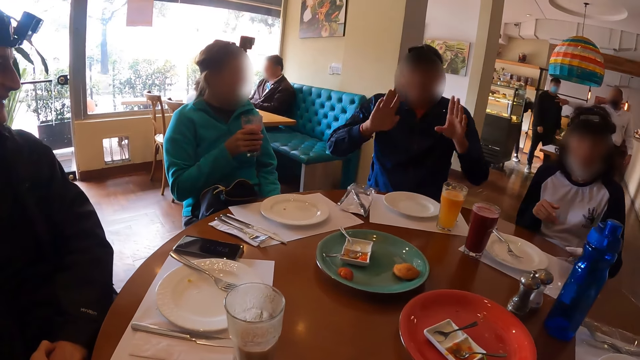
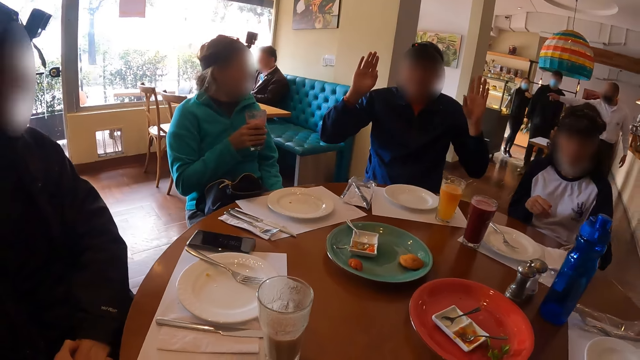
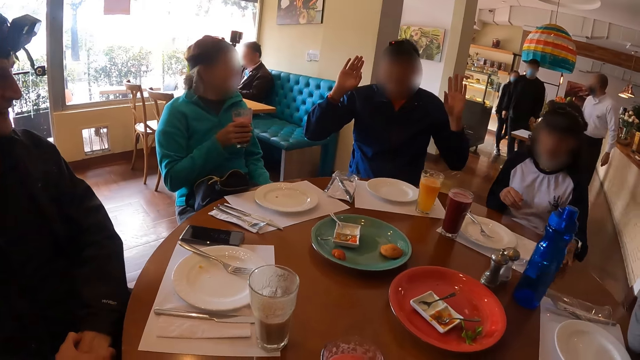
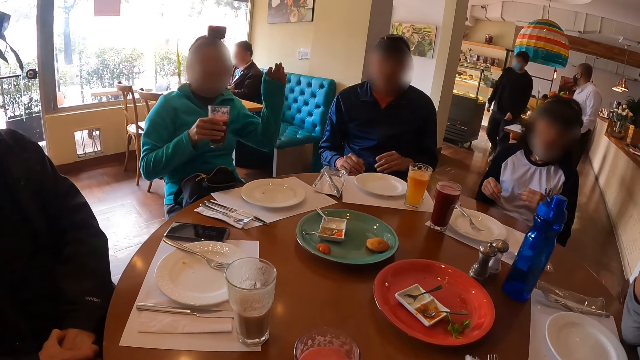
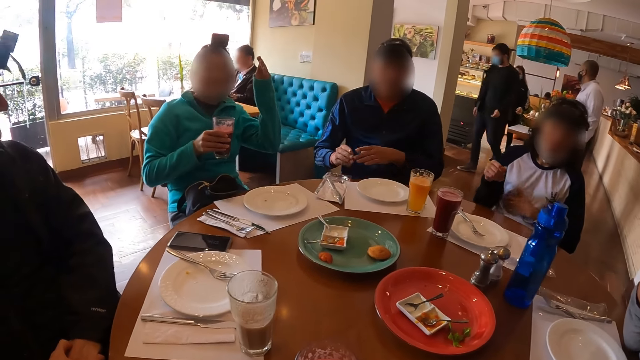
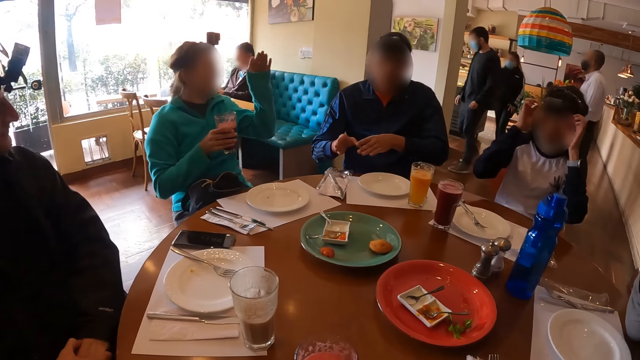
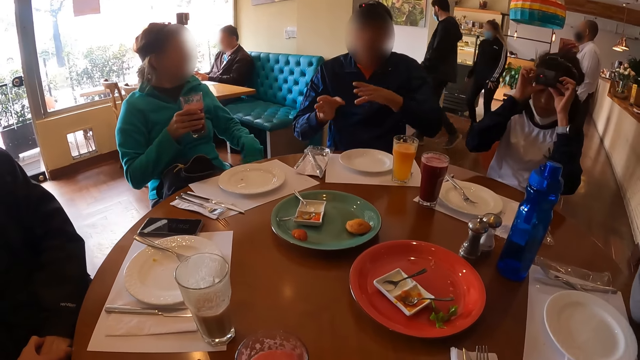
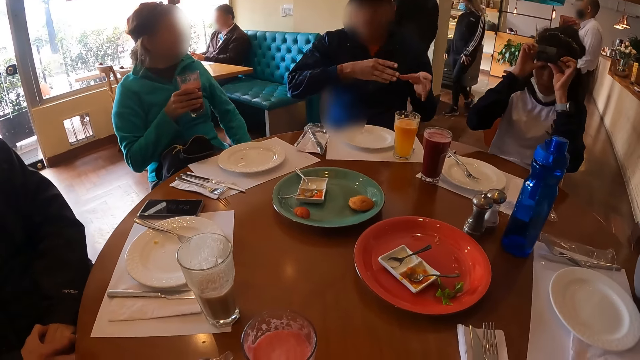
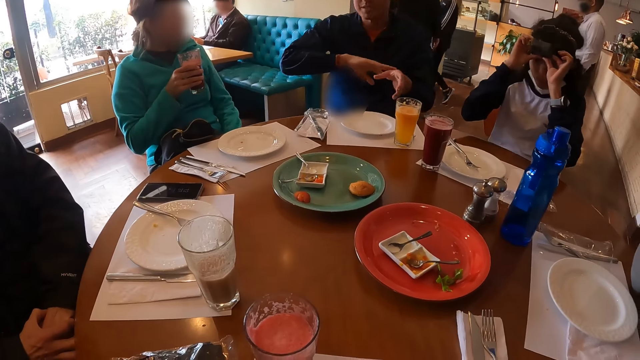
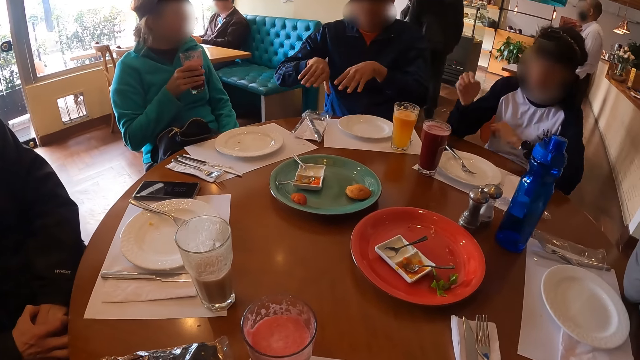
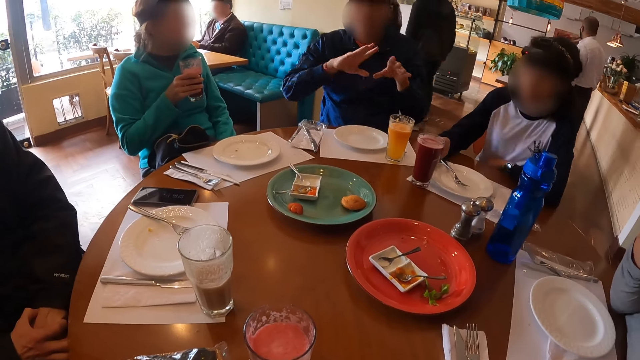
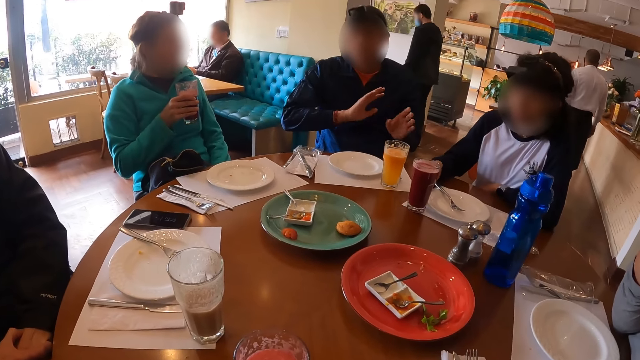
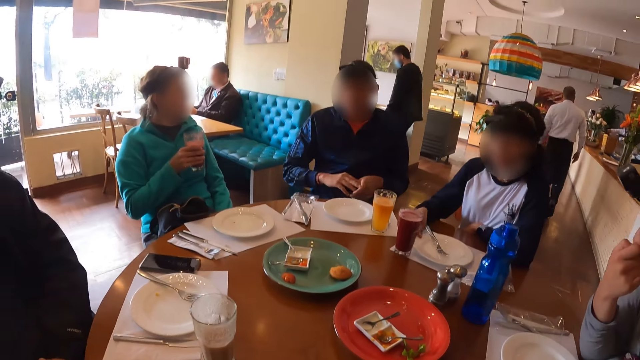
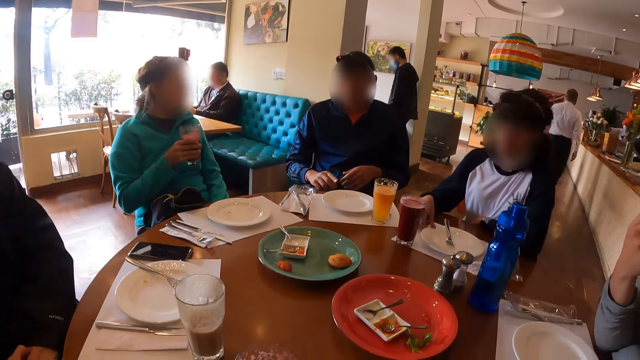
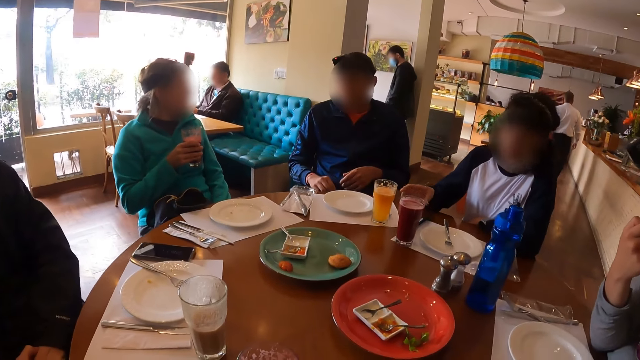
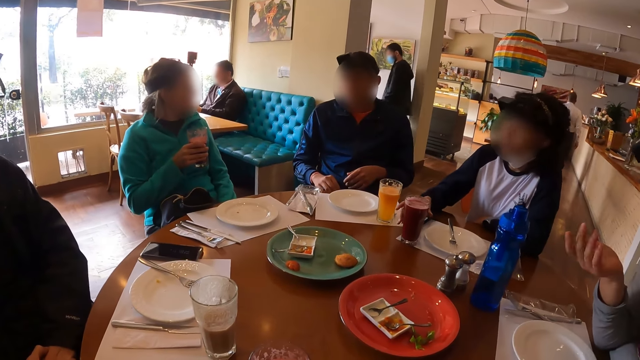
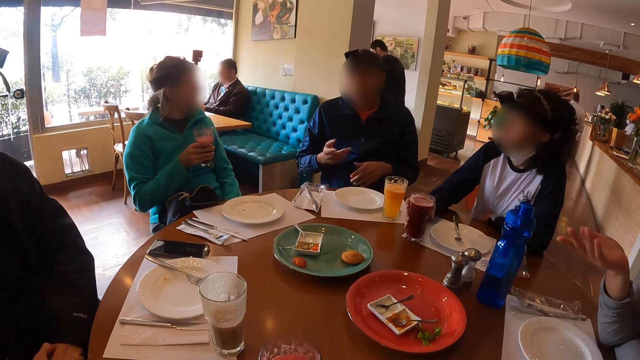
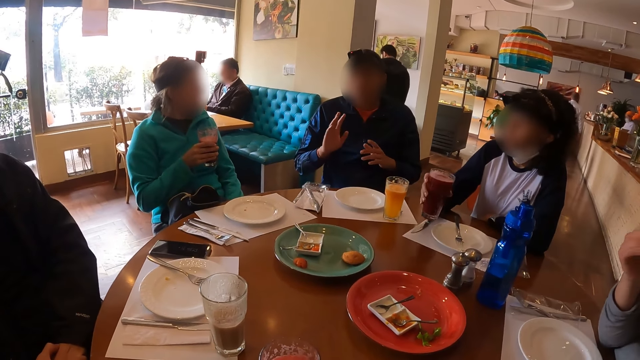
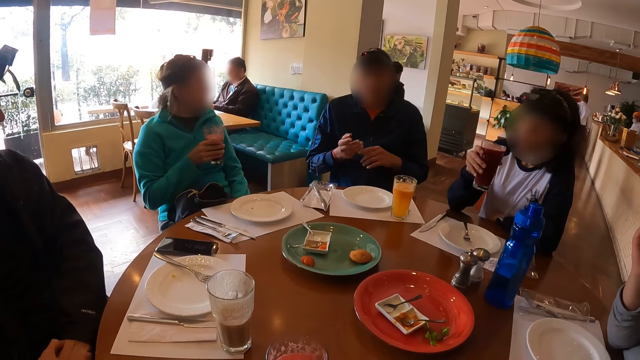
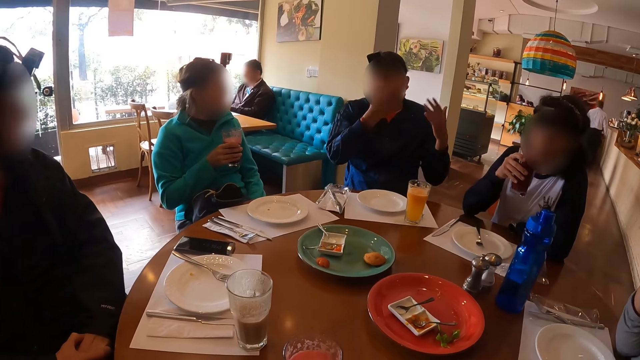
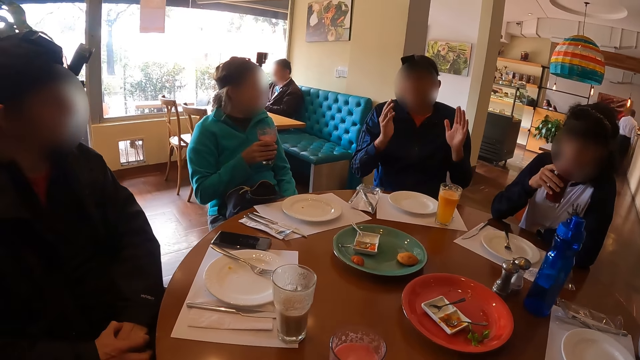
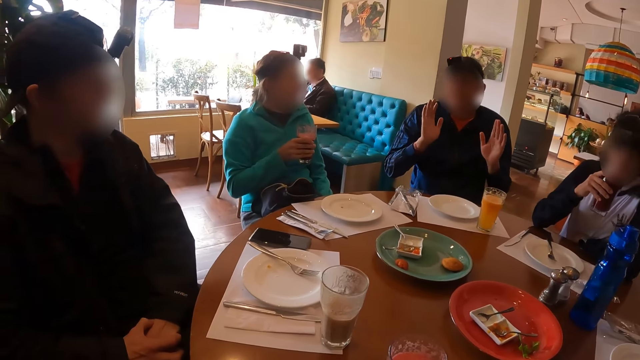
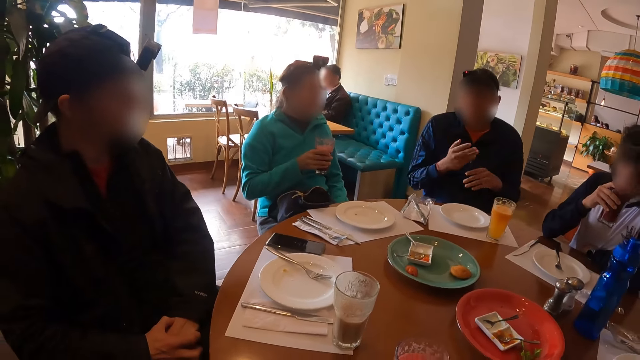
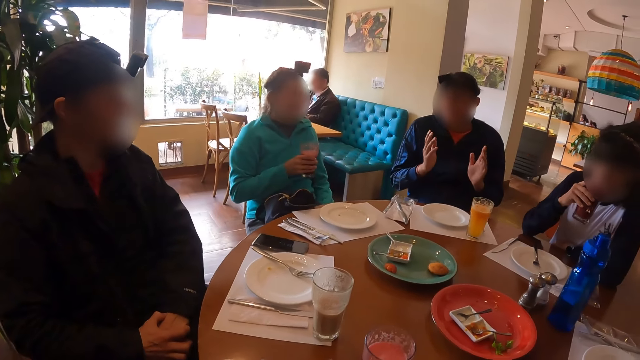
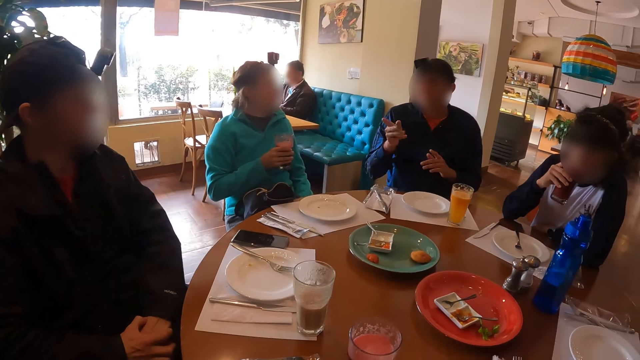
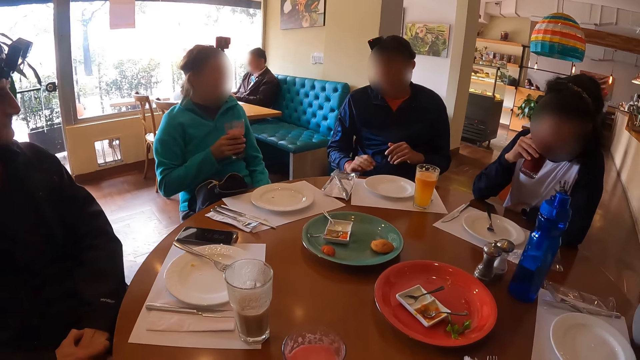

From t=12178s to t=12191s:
The woman drops the napkin on the table with her left hand. A man raises the hands. The man drops the hands. Another man lifts the hand. The woman adjusts a camera on her face with her hands. The other man drops the hand. The first man moves the hands. The woman picks a glass of juice from the table with her right hand. The woman drinks from the glass of juice with her right hand. The first man moves the hands.

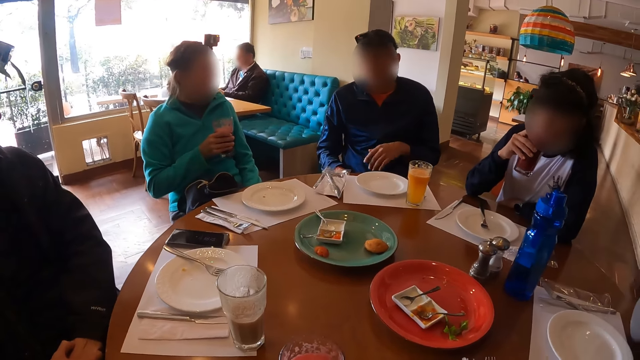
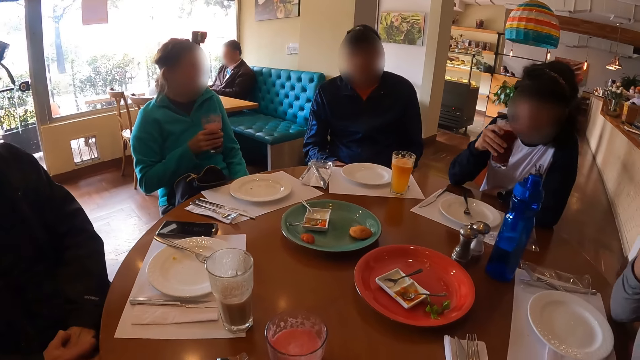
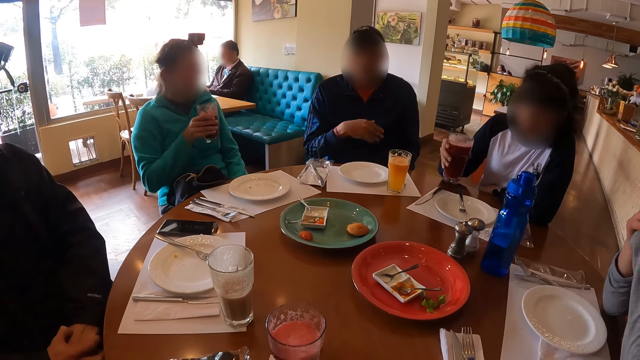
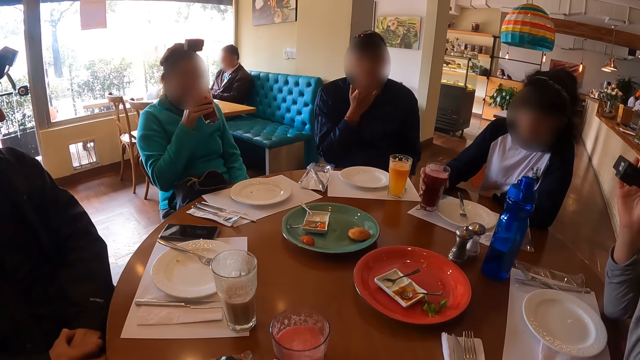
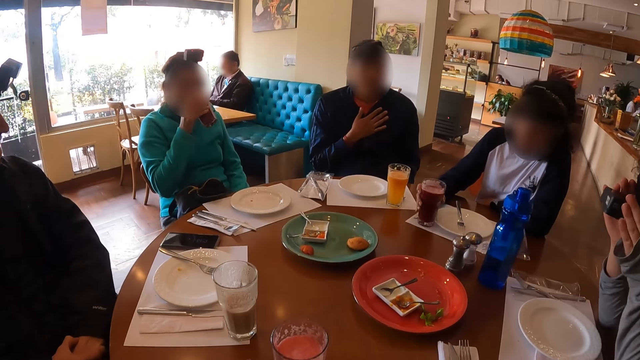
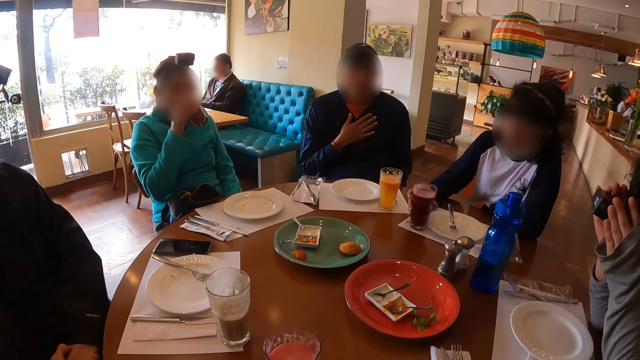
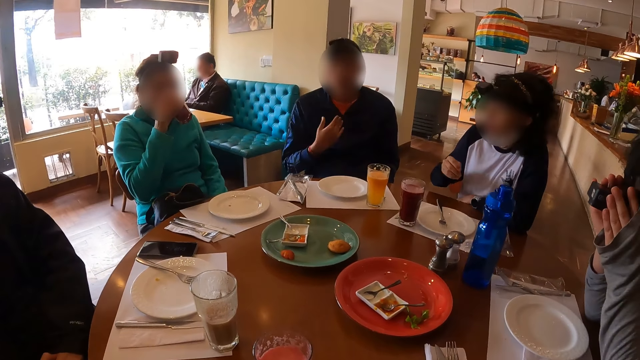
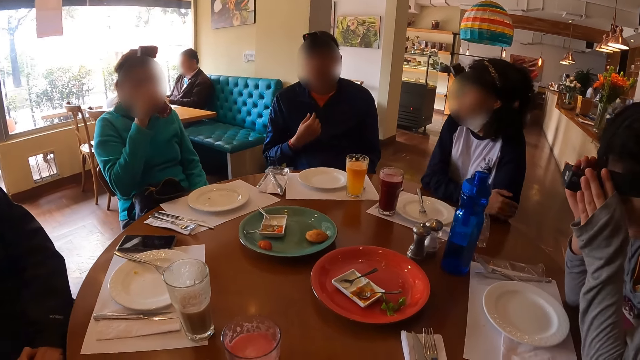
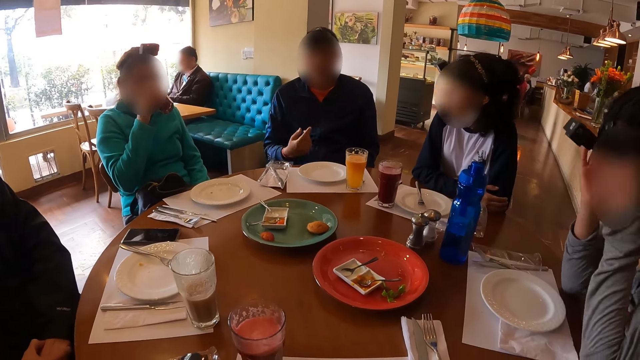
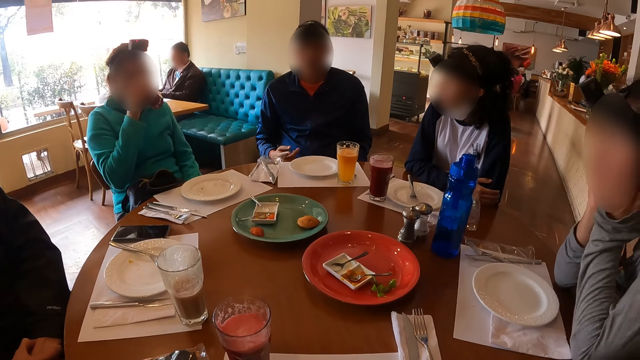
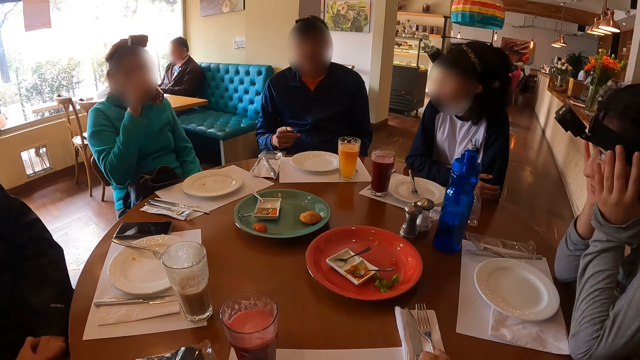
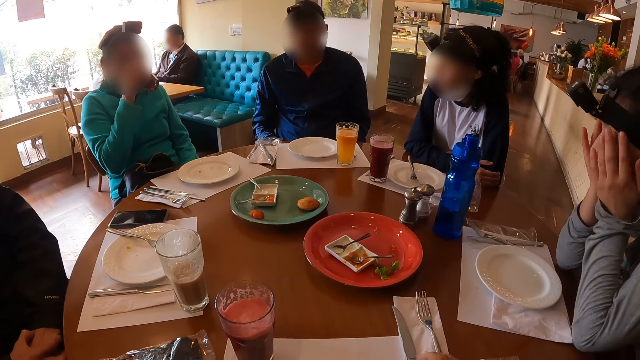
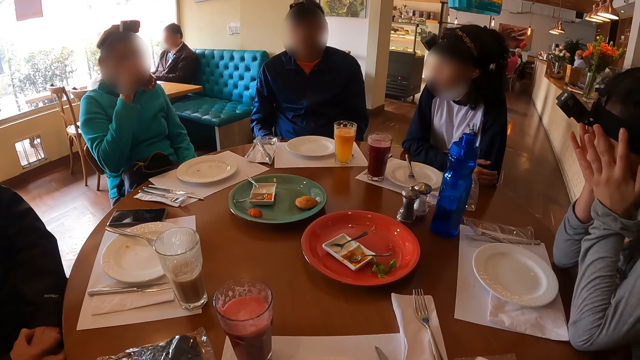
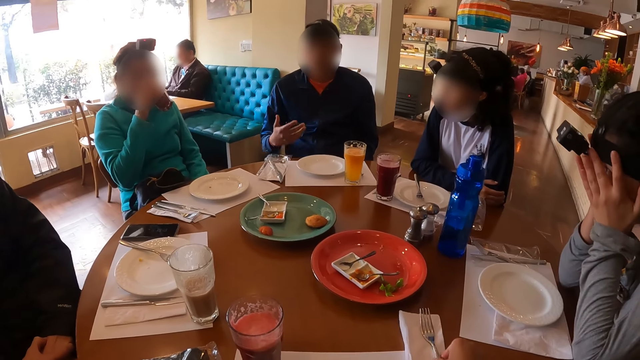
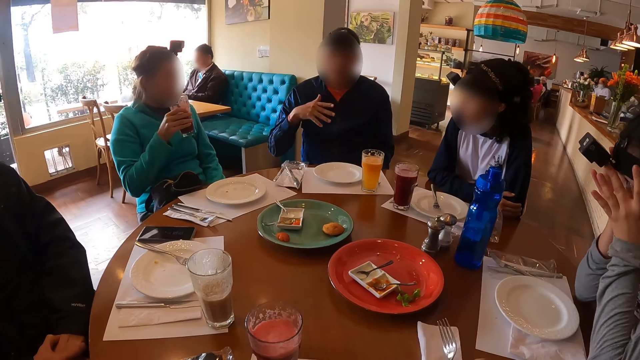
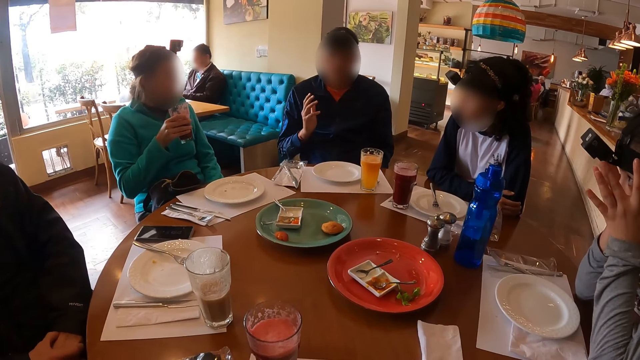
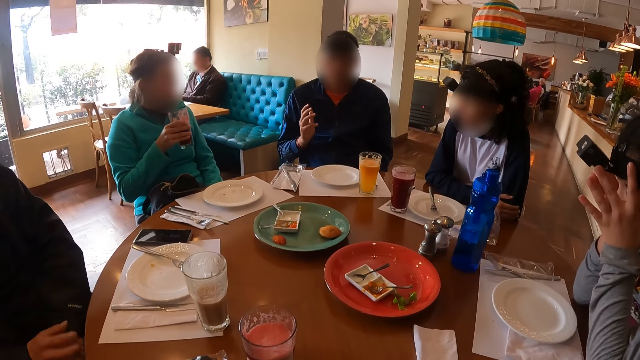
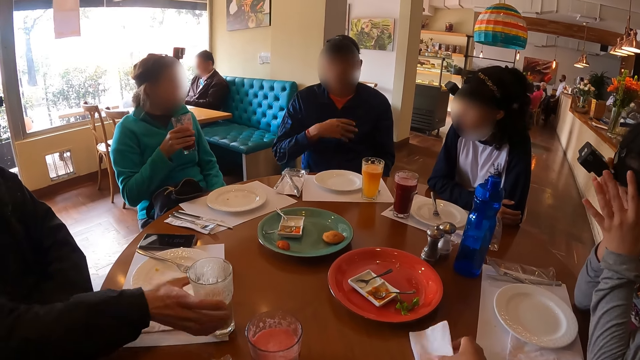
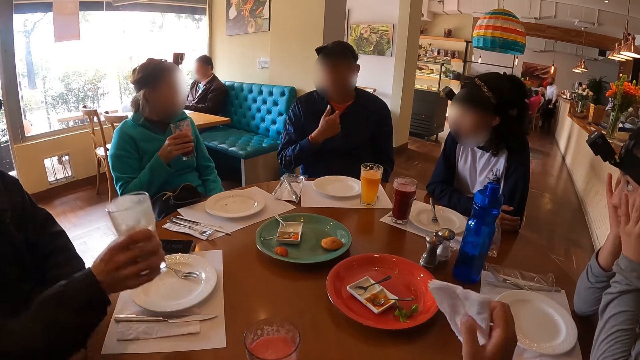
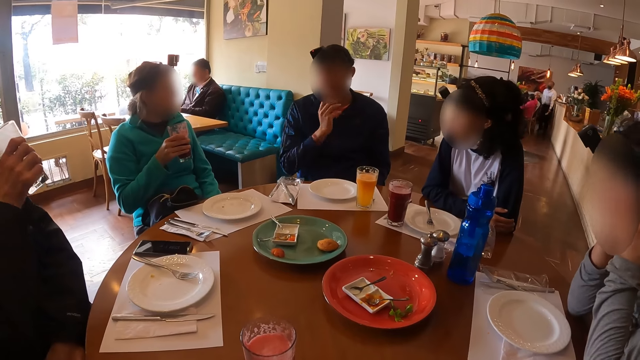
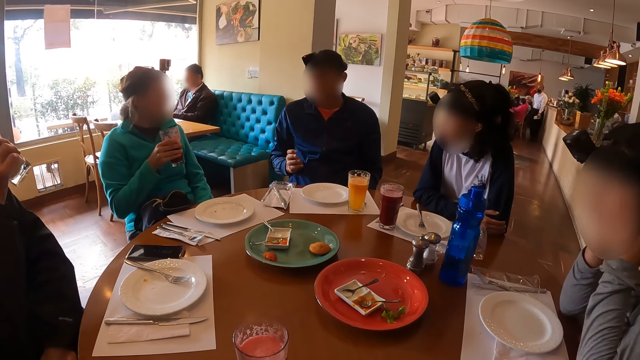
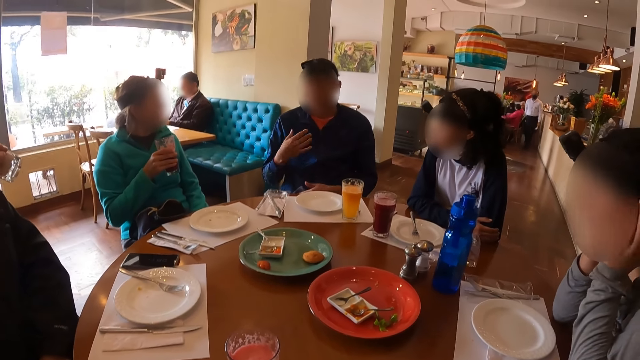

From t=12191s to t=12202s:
The woman drops the glass of juice on the table with her right hand. Another woman adjusts a camera on her head with her hands. A man moves the hand. The camera wearer picks up the fork. Another man picks a glass of juice from the table with his right hand. The other man drinks from the glass of juice with his right hand.
